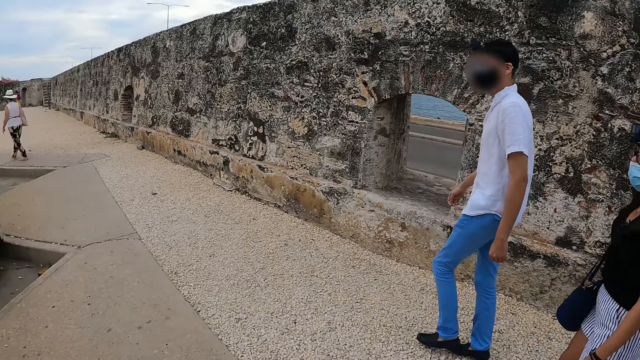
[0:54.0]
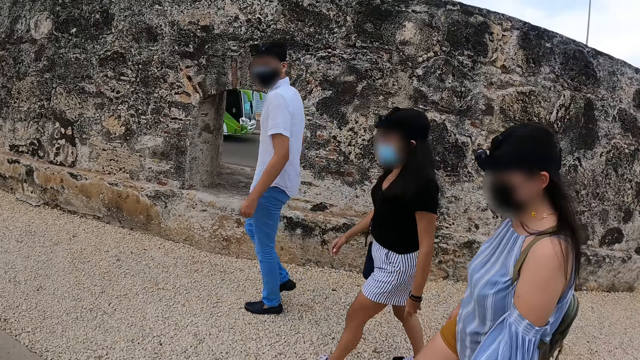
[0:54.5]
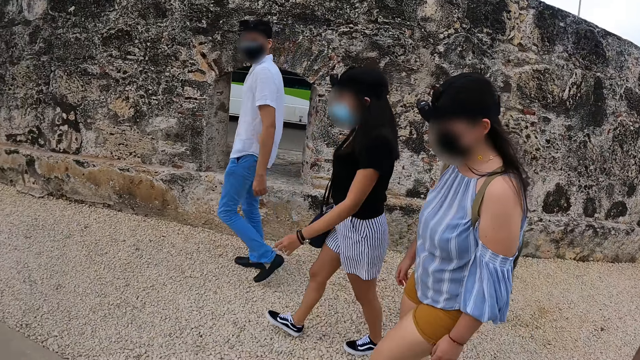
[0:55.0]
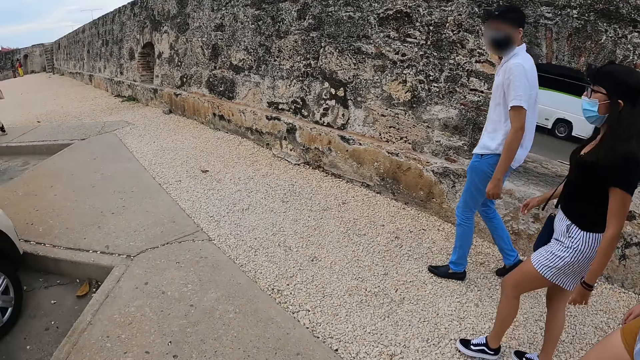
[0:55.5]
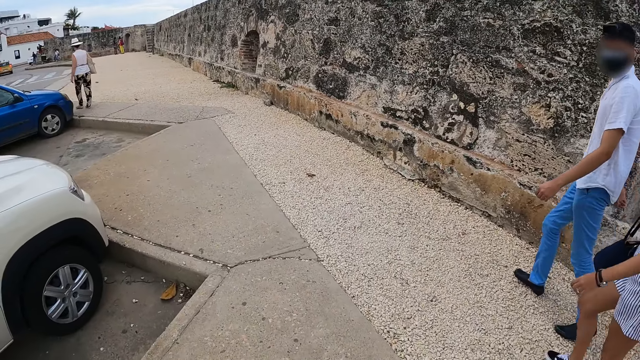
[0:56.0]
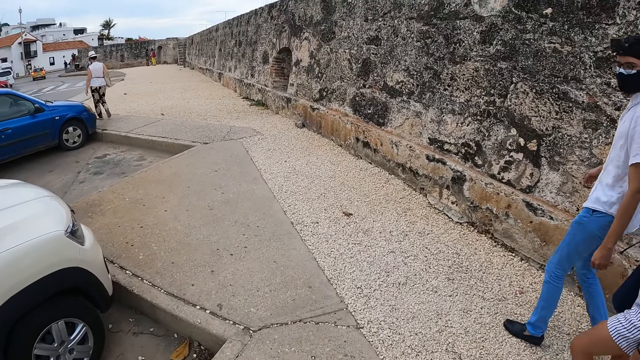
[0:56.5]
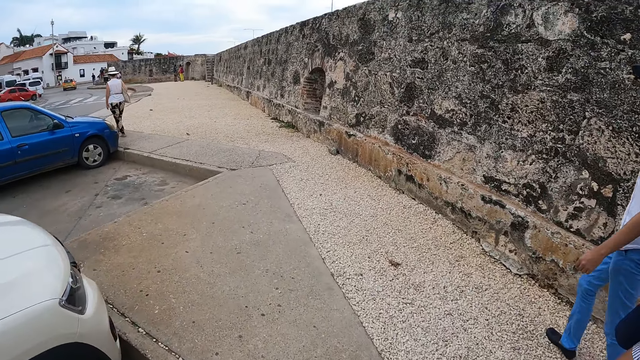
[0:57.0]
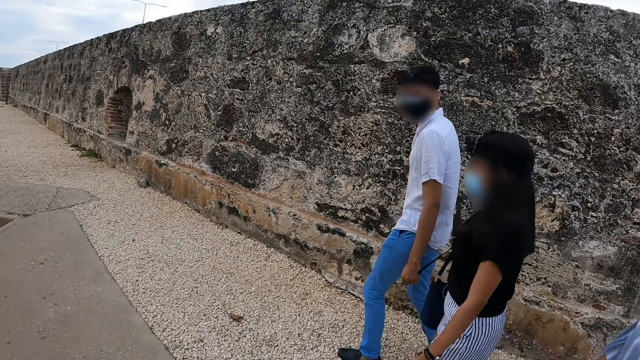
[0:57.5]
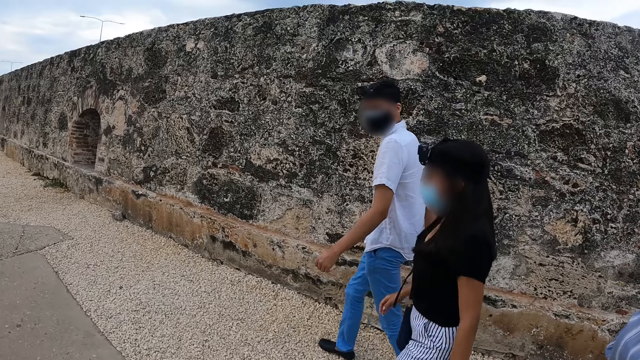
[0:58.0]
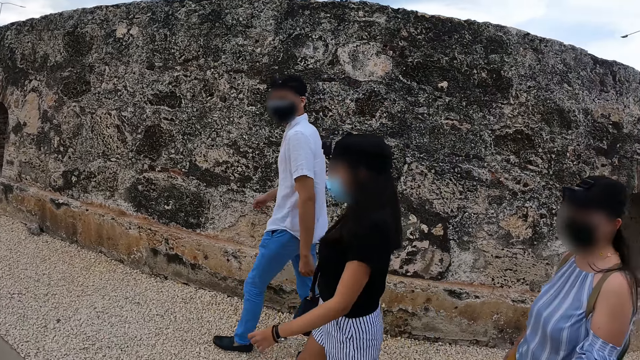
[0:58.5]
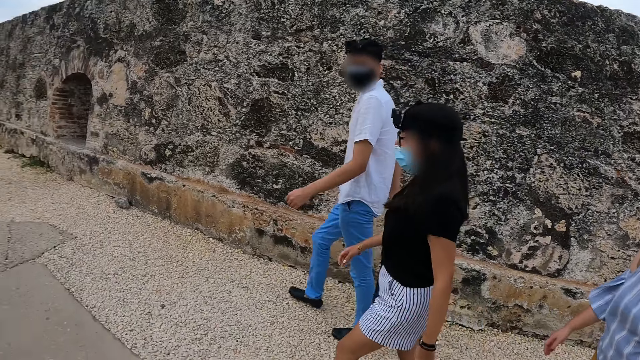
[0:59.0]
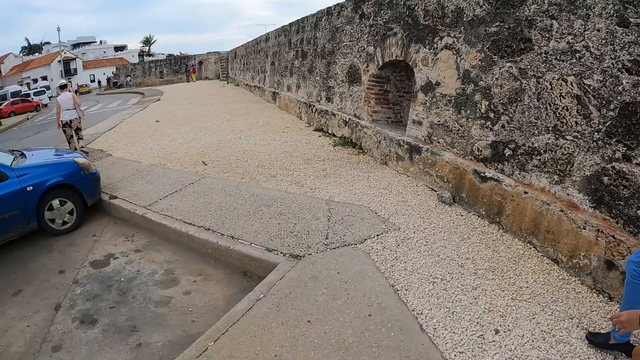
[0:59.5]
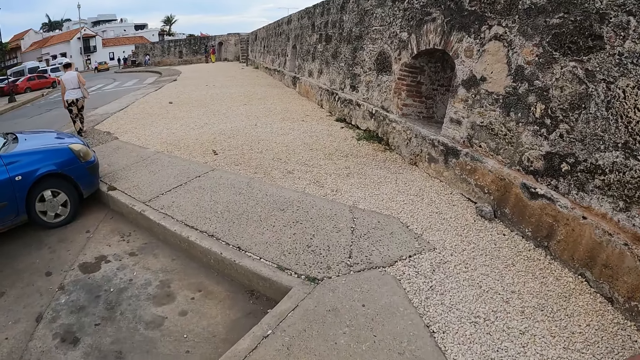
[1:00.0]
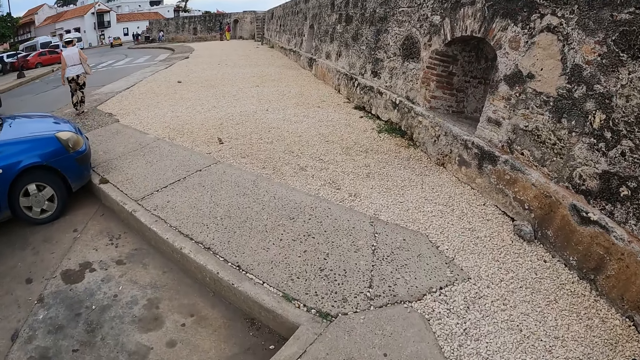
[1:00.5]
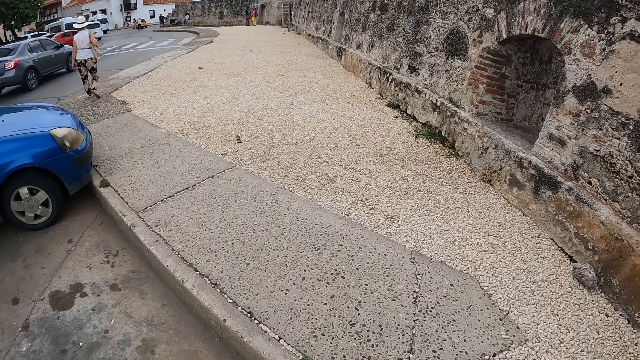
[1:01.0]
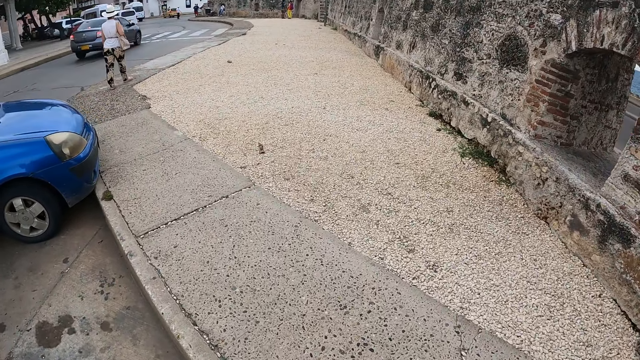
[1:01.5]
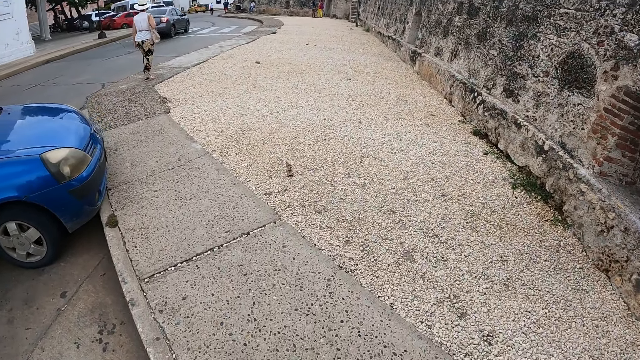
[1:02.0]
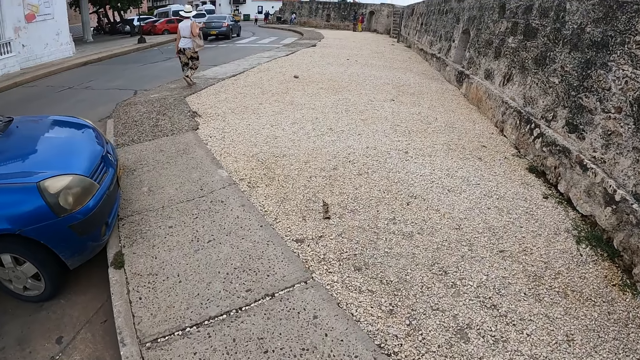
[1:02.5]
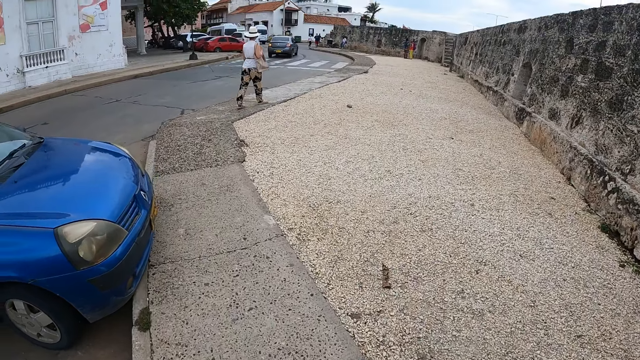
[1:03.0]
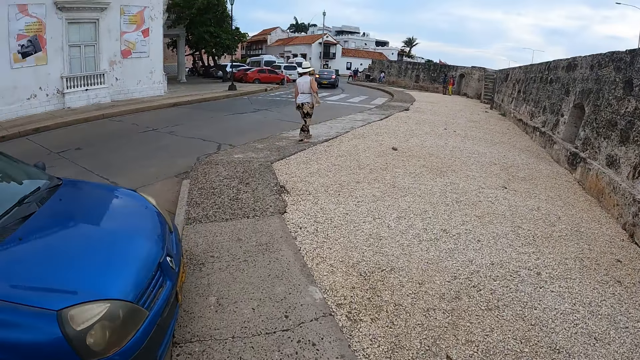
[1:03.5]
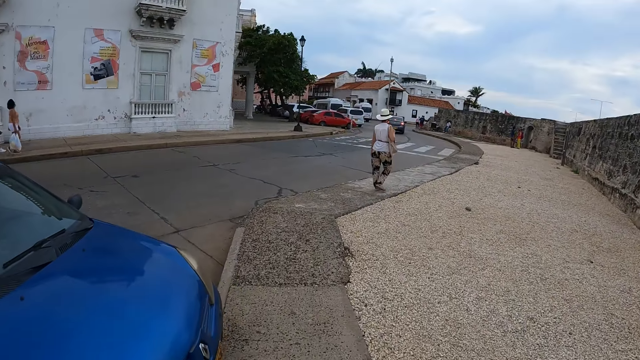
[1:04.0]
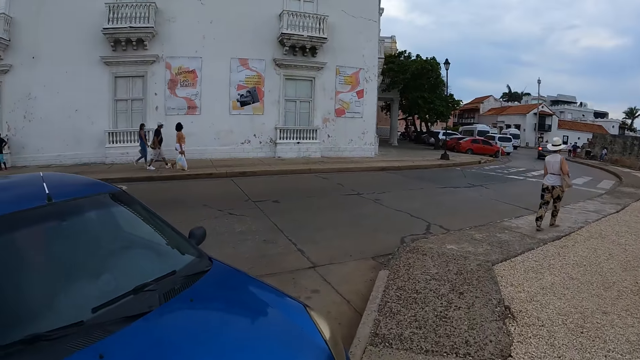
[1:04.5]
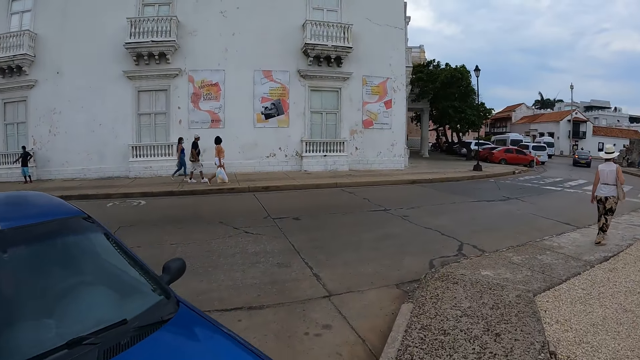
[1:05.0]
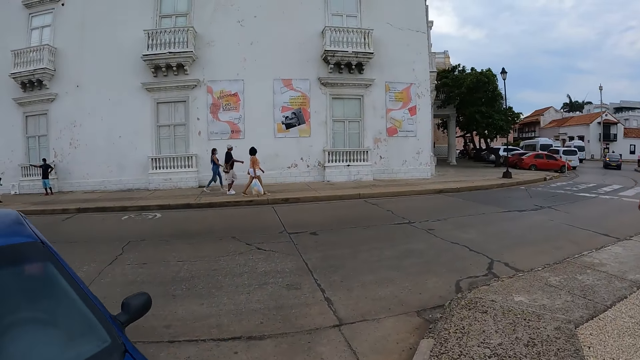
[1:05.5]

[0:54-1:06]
The camera wearer turns around. A person, another person and a third person walk around. The camera wearer turns around. They walk around.

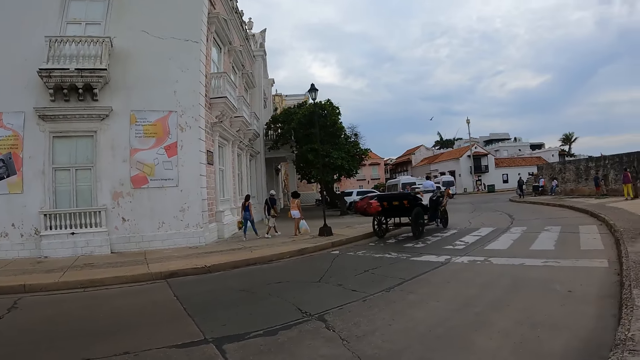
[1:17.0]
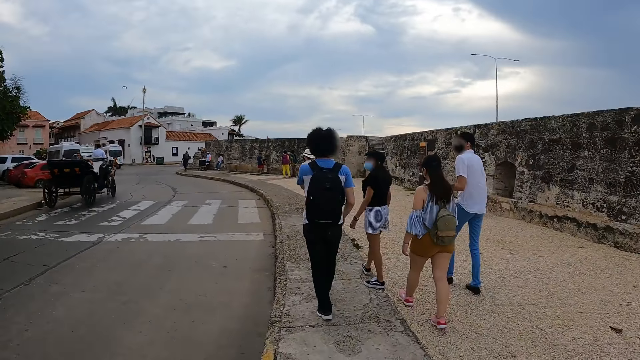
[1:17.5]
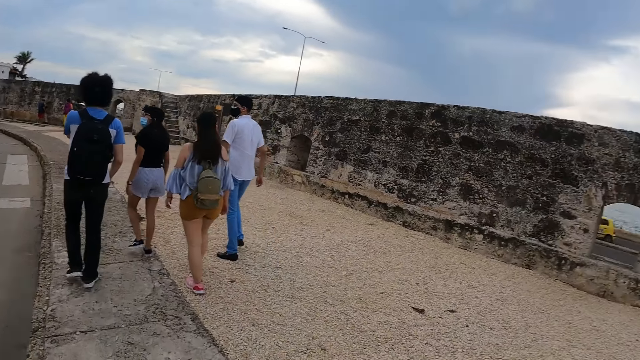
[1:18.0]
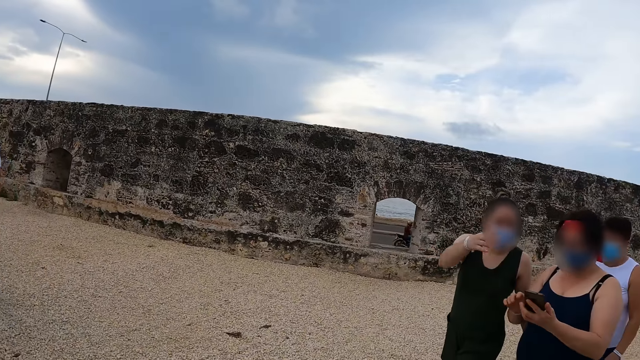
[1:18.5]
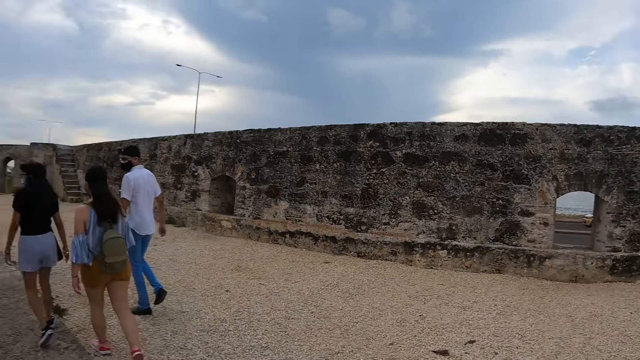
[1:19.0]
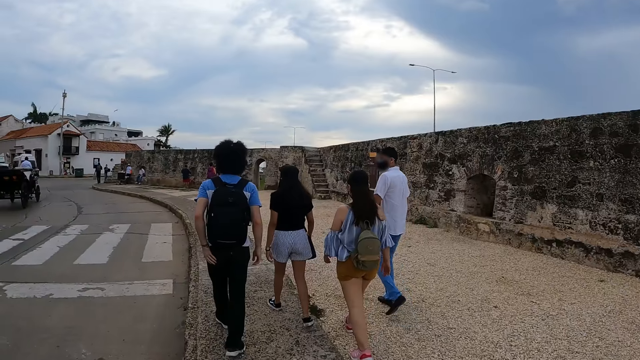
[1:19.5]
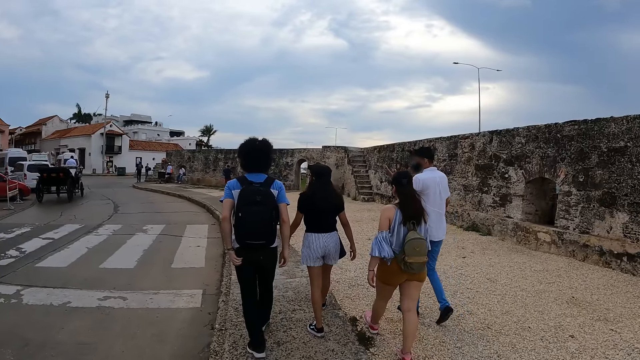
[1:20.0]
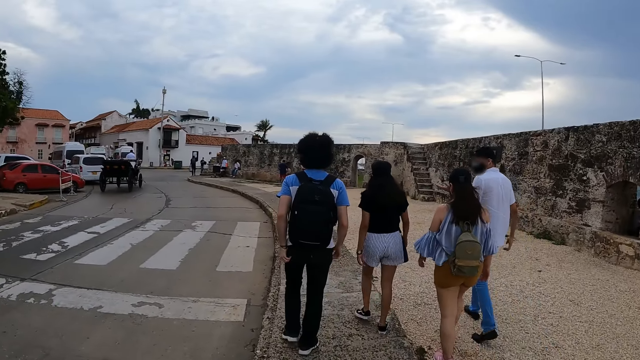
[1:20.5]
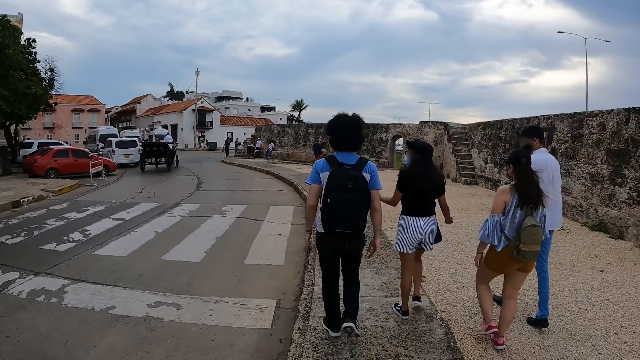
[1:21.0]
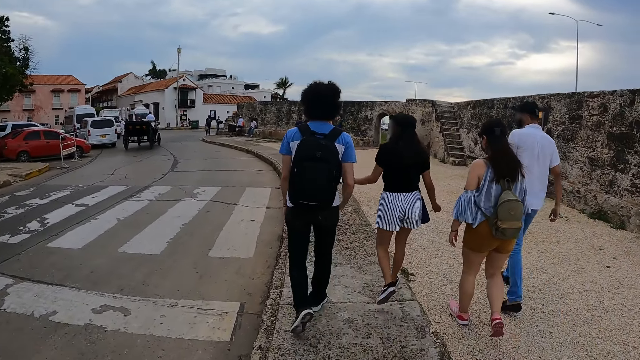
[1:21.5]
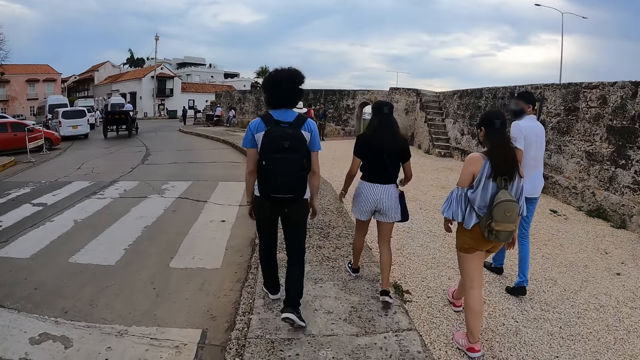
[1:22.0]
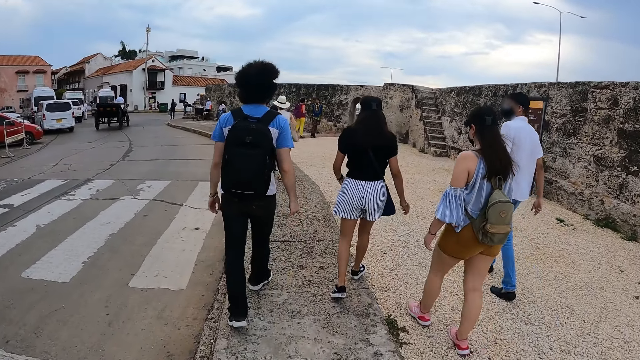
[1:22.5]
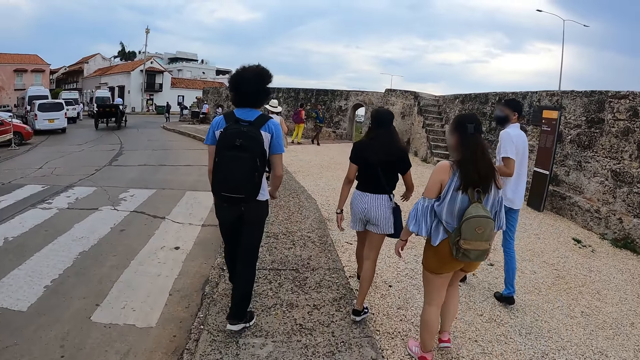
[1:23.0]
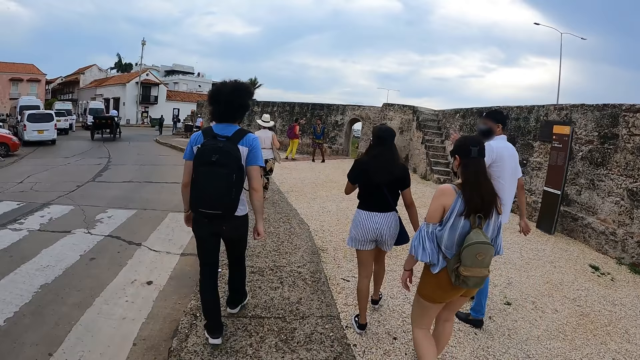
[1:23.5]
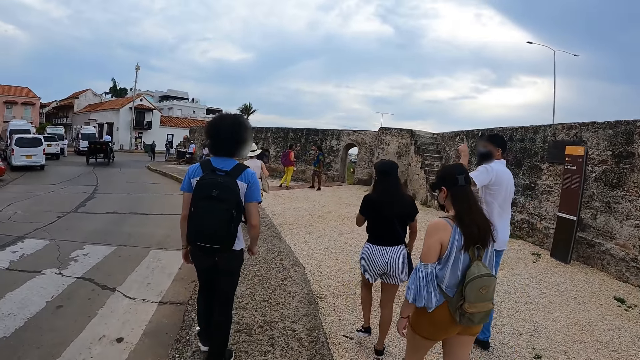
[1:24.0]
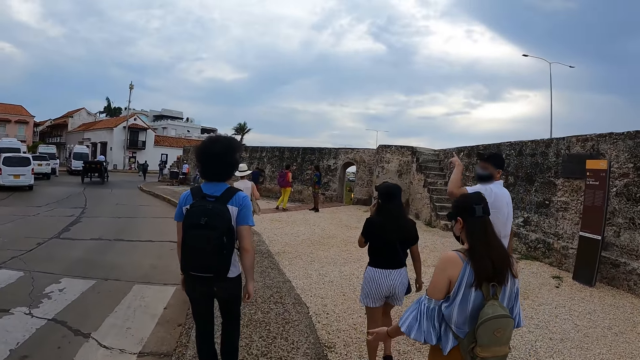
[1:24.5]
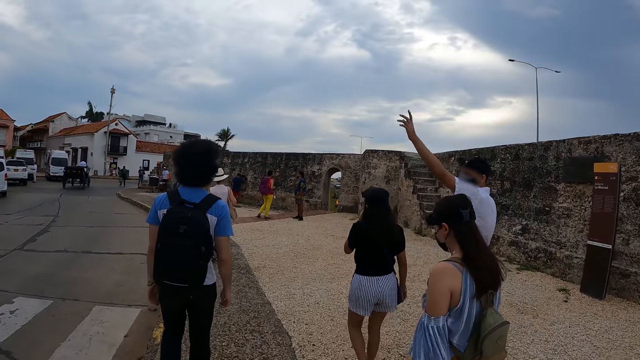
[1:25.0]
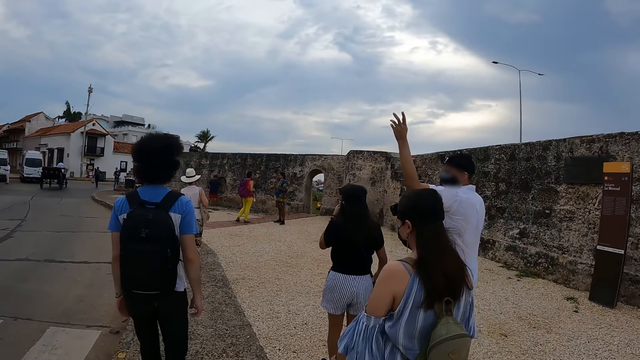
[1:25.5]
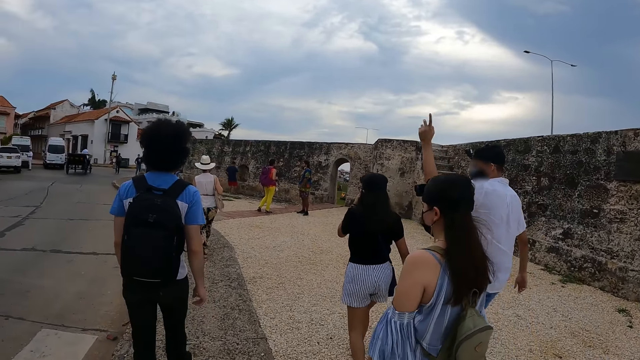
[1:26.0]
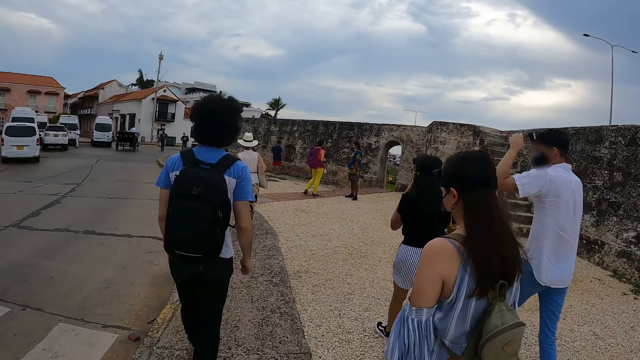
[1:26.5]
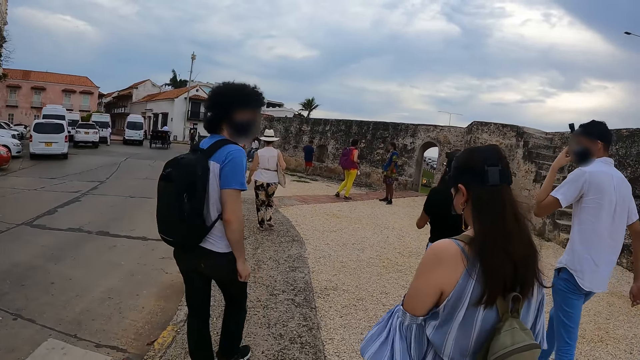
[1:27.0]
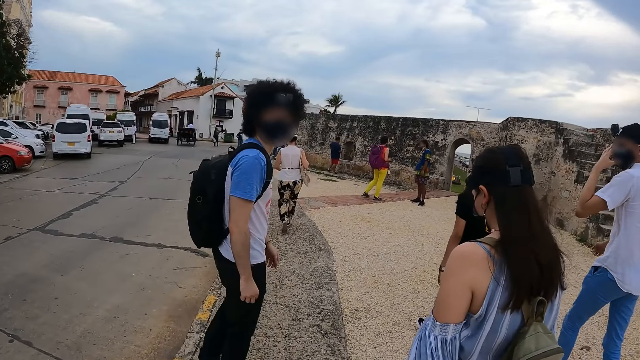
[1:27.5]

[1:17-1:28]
The camera wearer turns around, looks around and walks around. A man, a person, another person and a third person walk around. The man raises a hand around and sways a hand.
